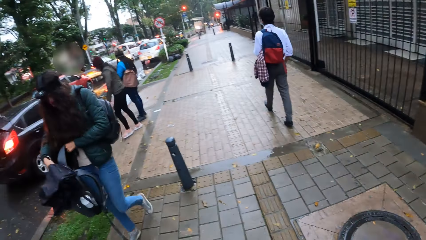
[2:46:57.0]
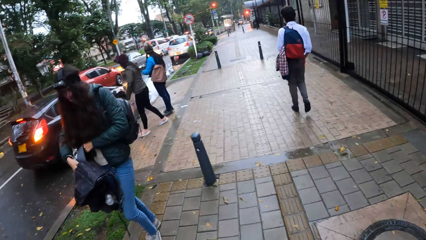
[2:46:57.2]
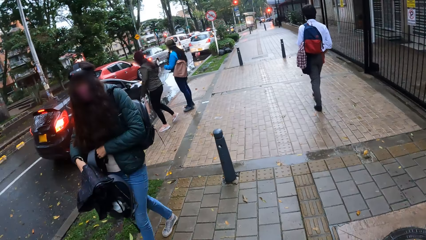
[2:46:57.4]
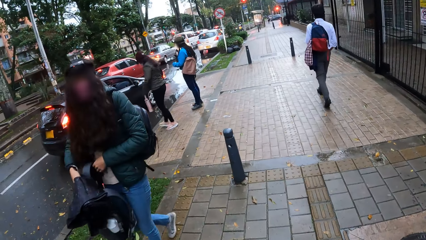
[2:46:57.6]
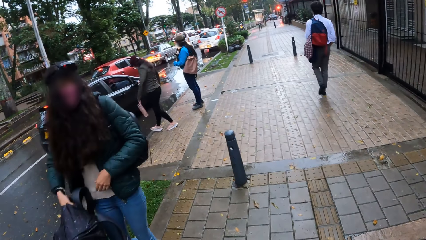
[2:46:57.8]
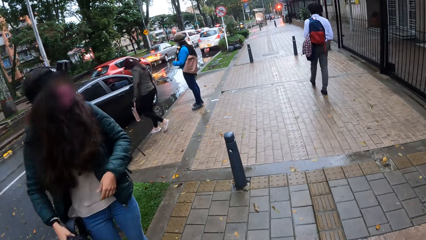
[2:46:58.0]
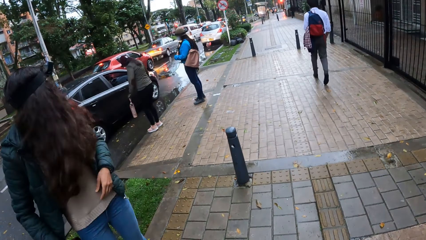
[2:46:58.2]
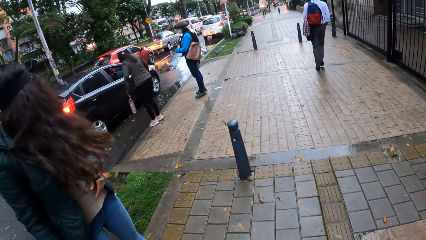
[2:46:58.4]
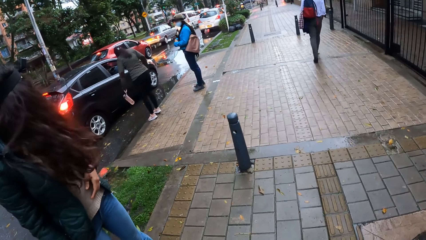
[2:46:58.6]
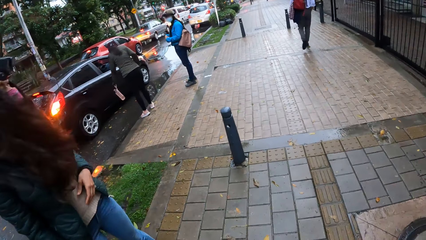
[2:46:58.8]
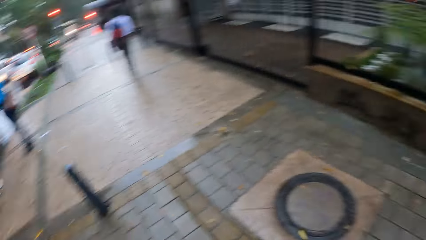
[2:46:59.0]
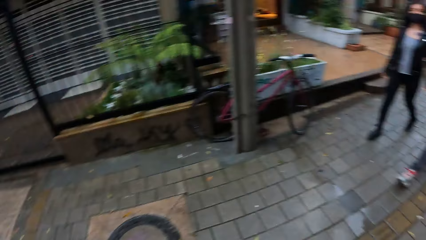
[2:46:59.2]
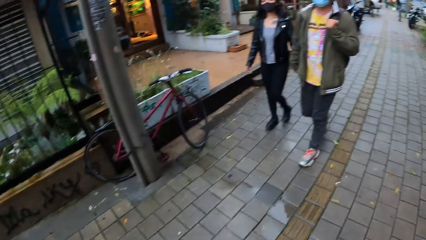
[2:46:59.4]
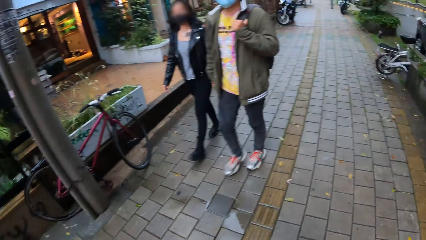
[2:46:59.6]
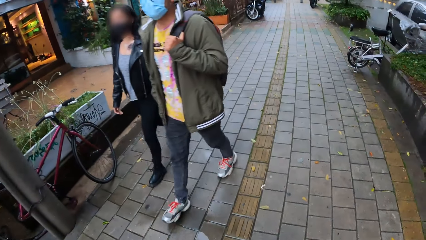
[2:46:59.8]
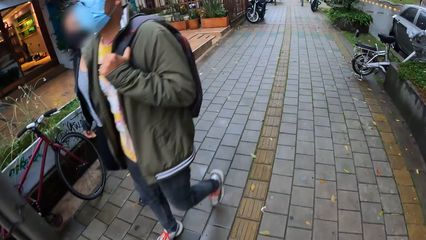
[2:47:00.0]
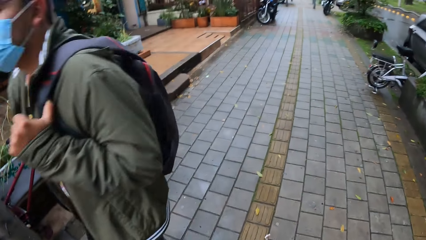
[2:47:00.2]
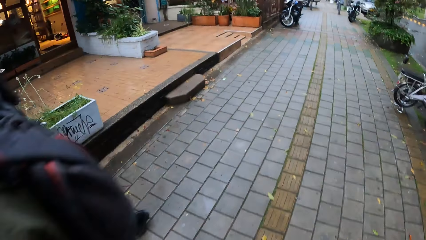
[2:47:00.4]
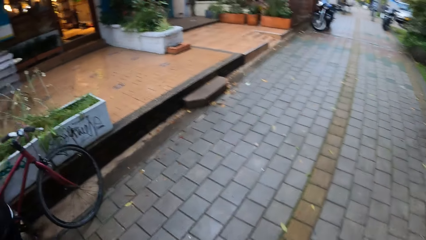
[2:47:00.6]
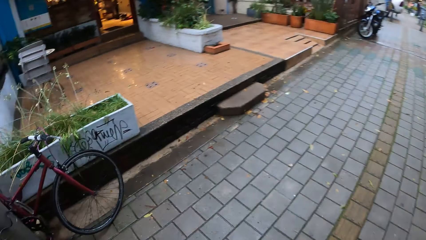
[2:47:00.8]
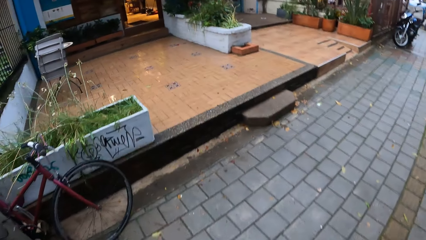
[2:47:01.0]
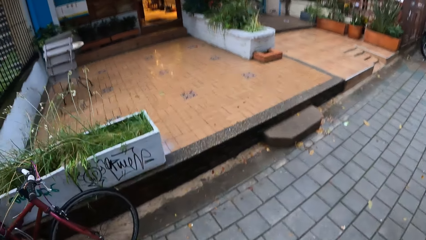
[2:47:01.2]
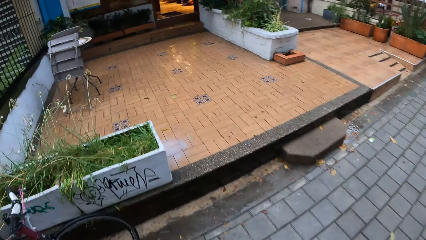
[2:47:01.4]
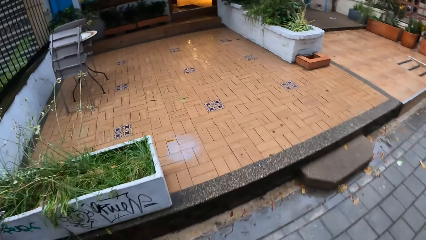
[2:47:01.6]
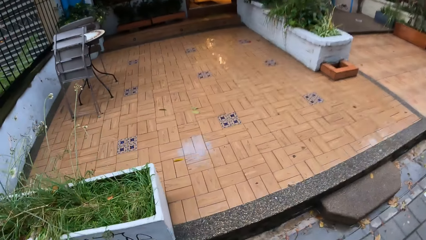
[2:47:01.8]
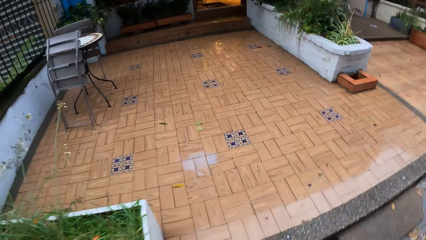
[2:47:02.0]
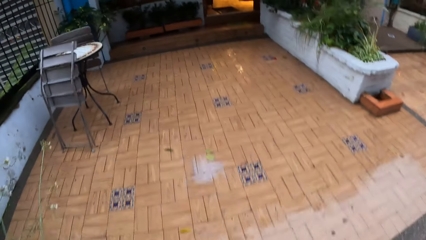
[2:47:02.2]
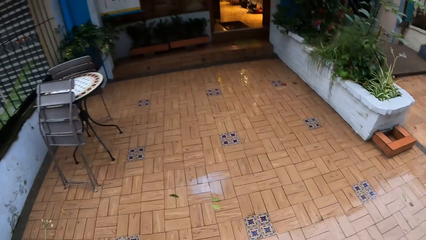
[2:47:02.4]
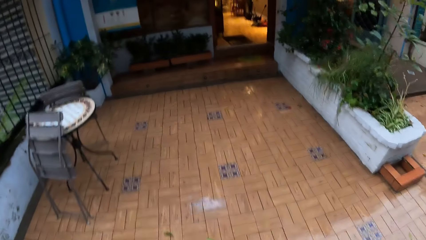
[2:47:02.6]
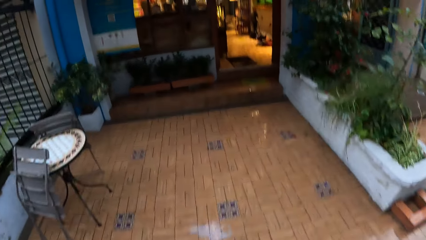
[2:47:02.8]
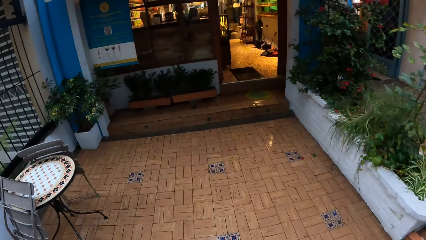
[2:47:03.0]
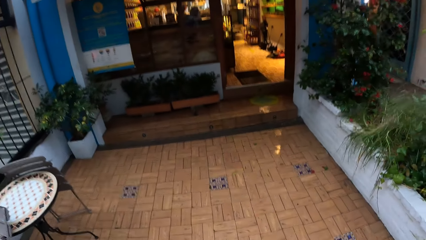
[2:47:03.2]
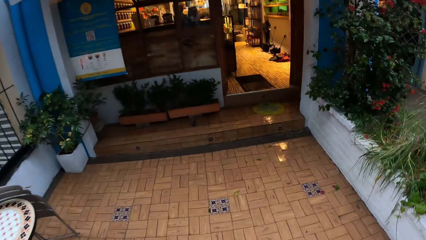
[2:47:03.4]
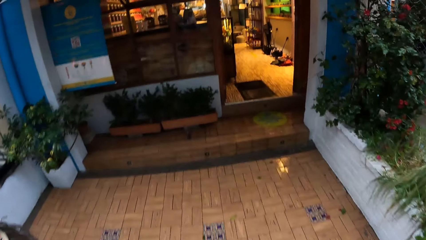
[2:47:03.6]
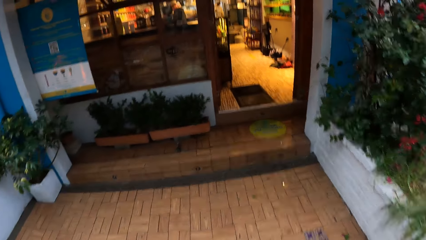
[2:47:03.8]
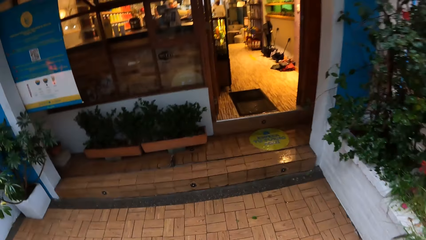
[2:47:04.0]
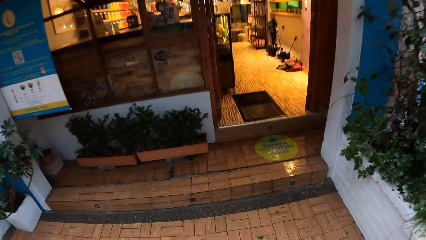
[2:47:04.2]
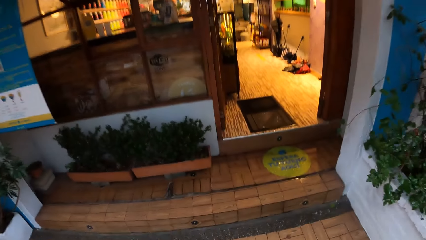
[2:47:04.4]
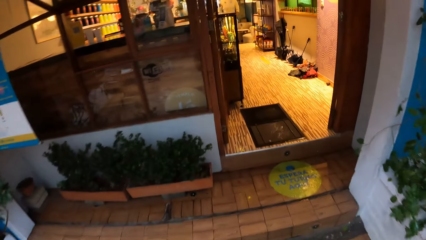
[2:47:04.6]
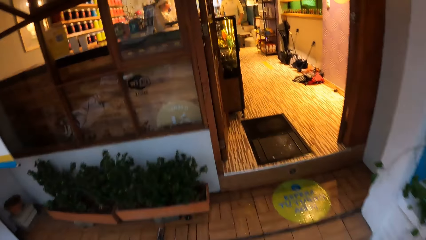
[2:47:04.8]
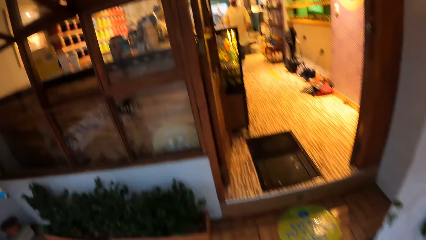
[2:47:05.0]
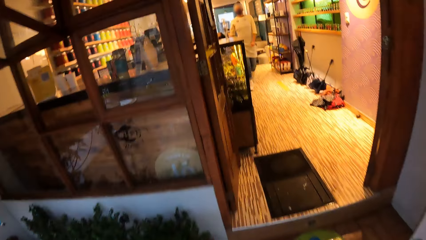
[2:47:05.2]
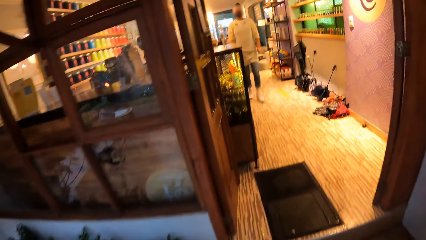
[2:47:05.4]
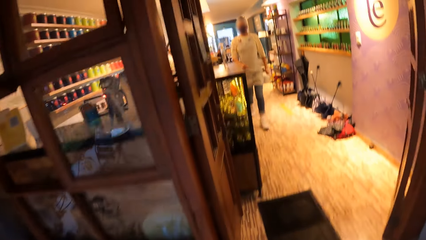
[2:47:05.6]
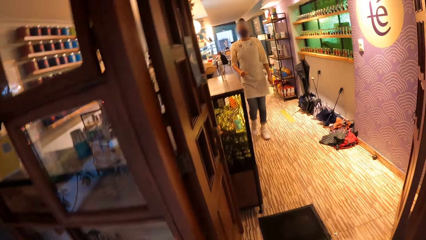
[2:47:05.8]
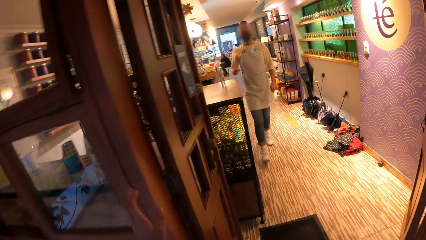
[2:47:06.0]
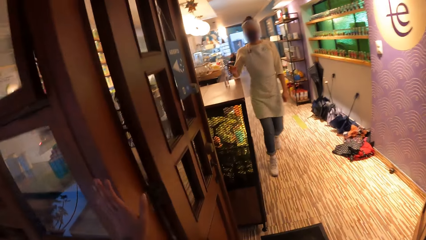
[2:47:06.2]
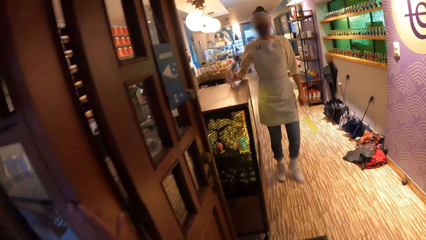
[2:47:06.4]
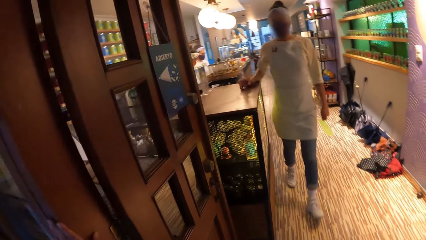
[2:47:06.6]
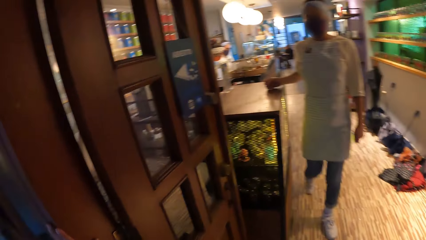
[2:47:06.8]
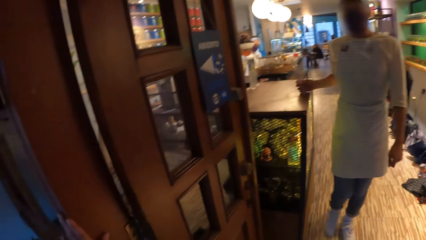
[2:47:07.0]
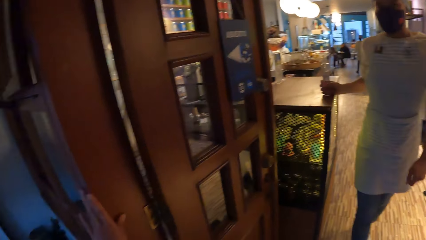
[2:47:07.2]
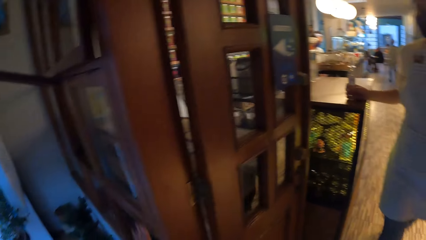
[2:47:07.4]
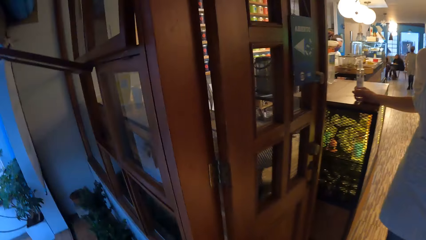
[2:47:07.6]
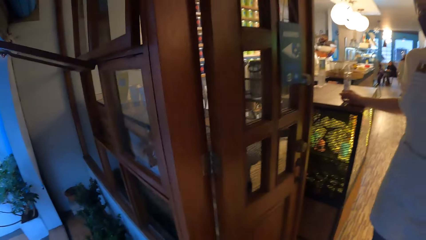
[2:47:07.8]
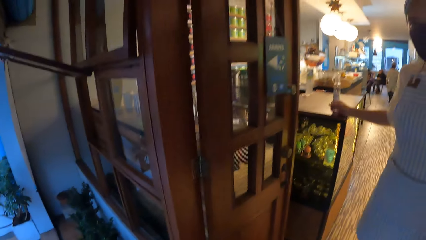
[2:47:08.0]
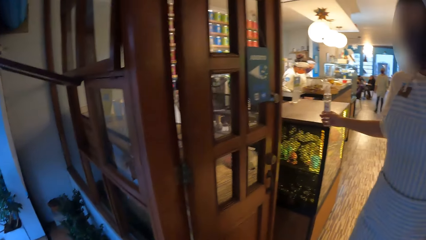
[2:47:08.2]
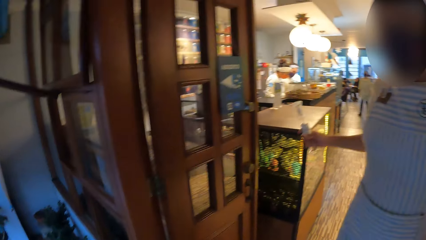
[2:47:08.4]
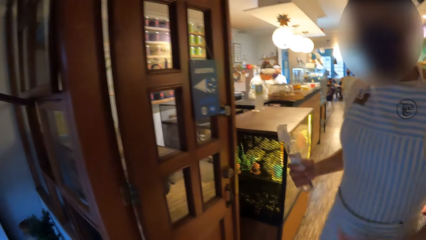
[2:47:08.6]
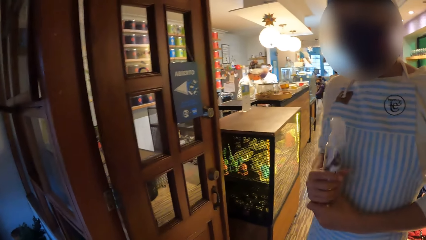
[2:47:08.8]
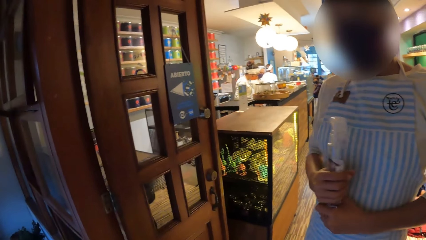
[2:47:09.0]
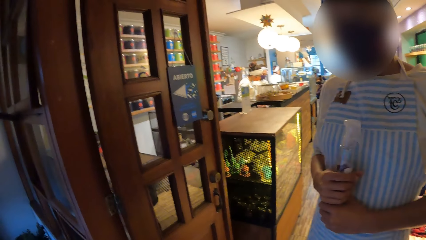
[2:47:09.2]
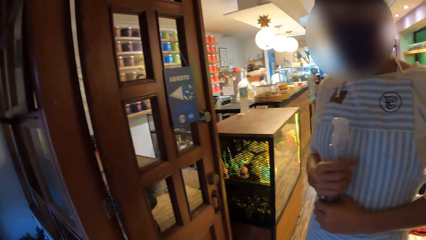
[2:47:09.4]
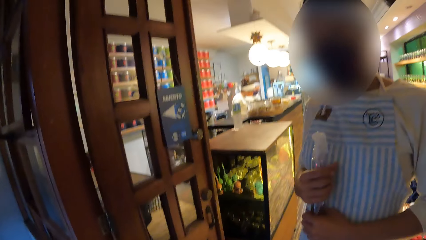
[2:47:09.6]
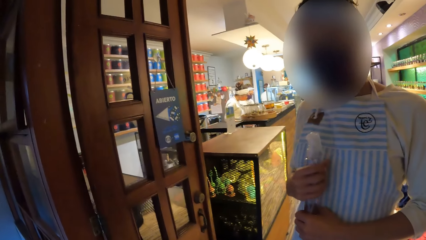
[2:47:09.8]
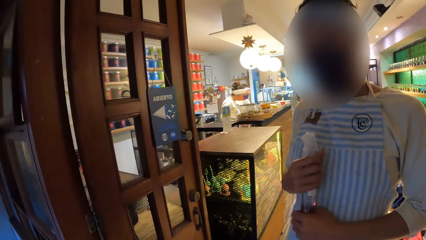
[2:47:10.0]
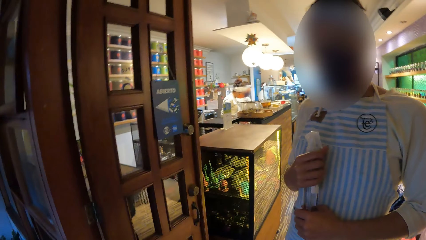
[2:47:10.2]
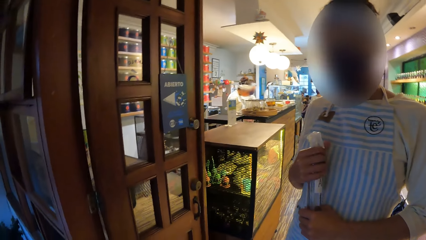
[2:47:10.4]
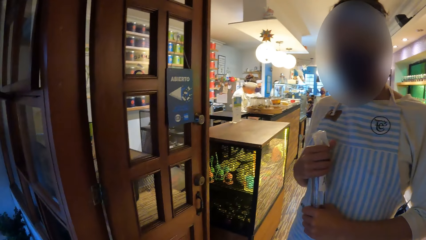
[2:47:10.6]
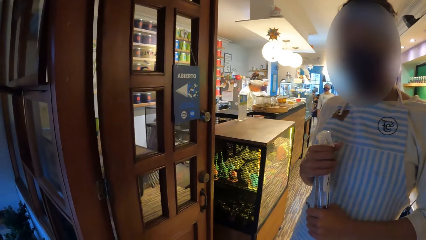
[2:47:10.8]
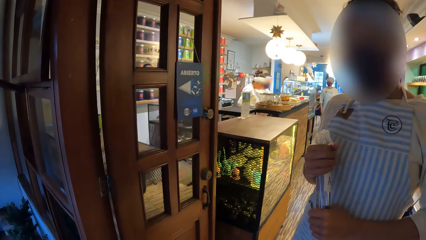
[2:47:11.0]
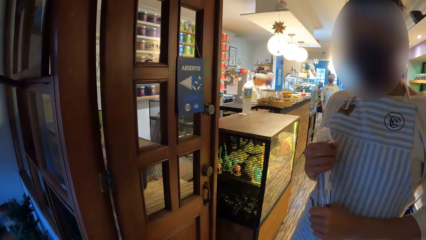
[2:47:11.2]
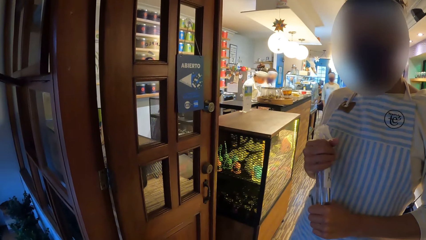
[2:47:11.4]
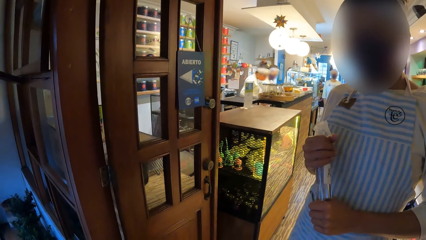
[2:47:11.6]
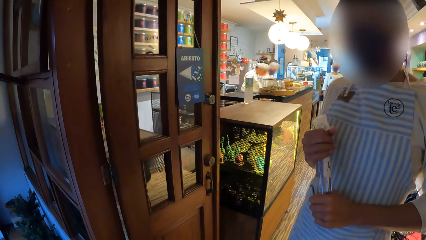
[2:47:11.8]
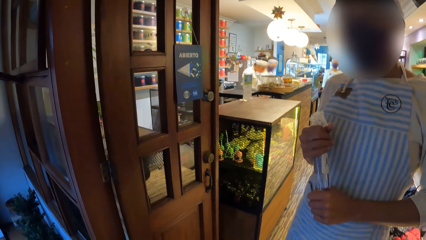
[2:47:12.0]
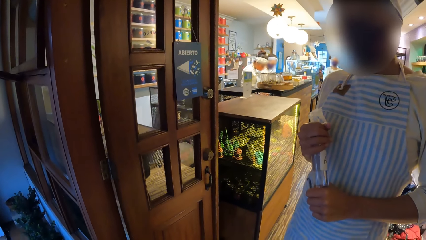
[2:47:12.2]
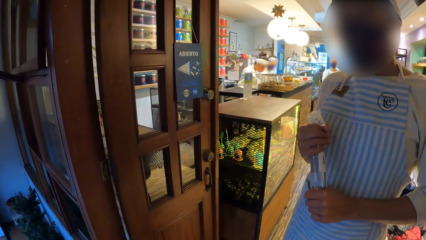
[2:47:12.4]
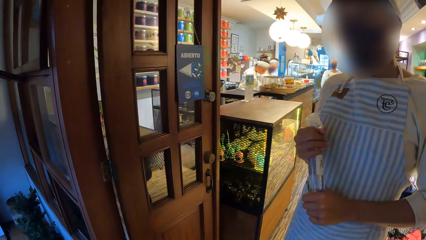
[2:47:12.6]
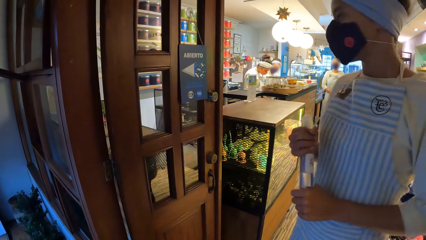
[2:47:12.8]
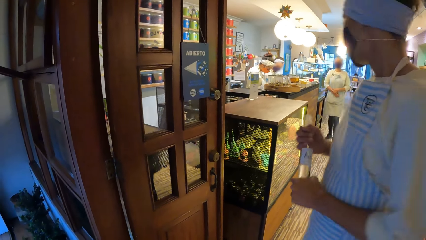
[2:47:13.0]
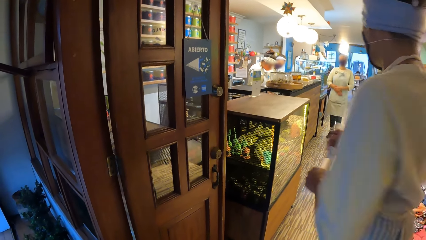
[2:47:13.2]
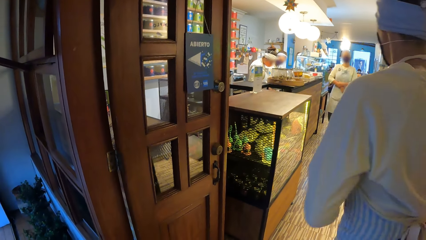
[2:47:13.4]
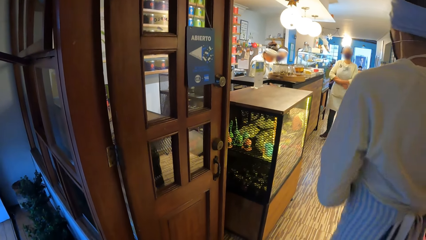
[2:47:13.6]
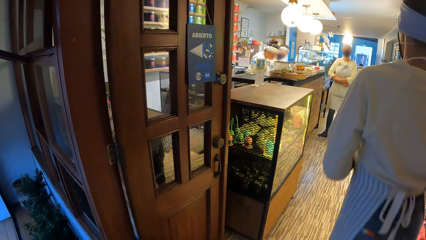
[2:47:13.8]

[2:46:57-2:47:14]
The woman passes a bag from her left hand to her right hand. Another woman walks towards the car. The camera wearer looks around. Another woman walks past the camera wearer. A man walks past the camera wearer. The camera wearer walks around. Another woman picks up a bottle of hand sanitizer from a show glass with her right hand. The woman holds the bottle of hand sanitizer with both hands. The woman converses with the camera wearer.
